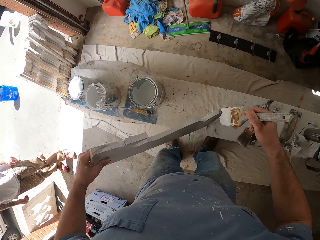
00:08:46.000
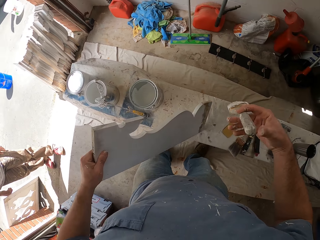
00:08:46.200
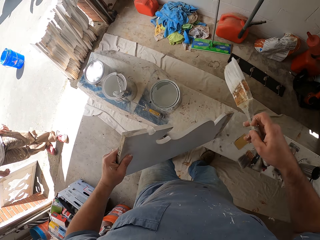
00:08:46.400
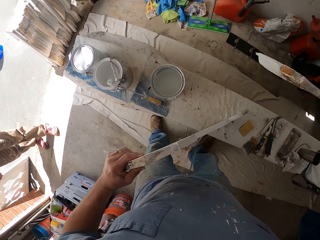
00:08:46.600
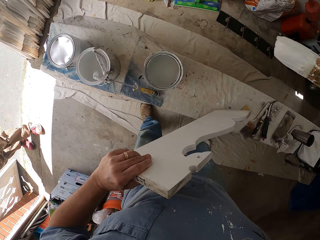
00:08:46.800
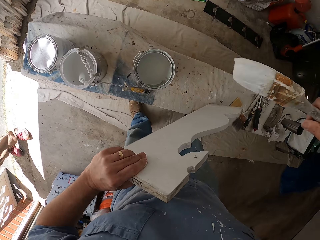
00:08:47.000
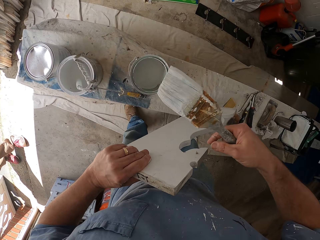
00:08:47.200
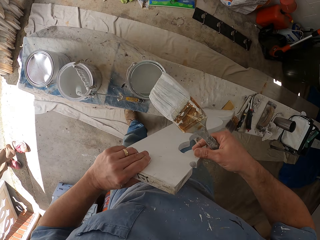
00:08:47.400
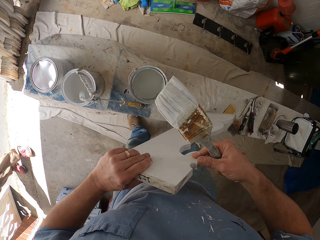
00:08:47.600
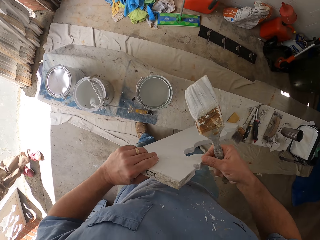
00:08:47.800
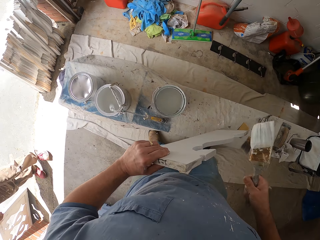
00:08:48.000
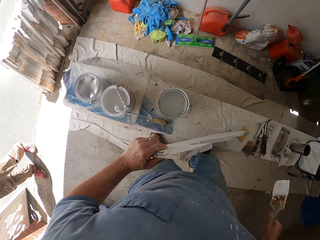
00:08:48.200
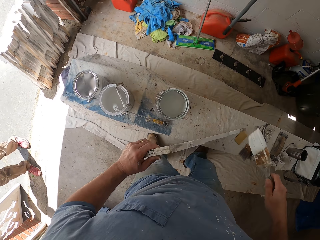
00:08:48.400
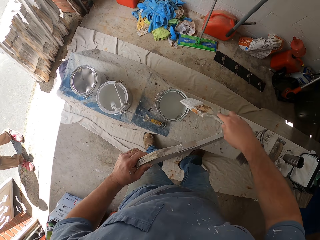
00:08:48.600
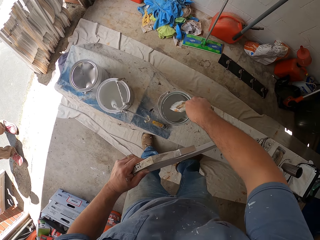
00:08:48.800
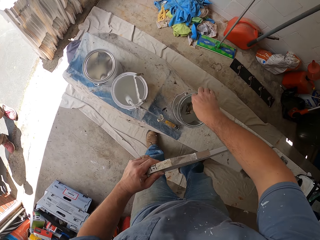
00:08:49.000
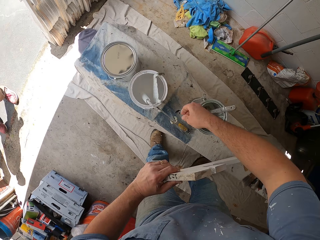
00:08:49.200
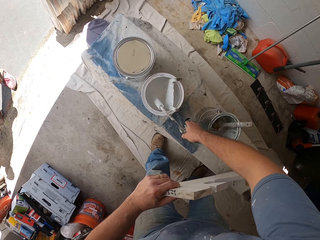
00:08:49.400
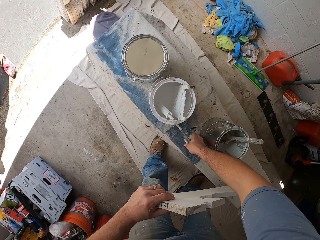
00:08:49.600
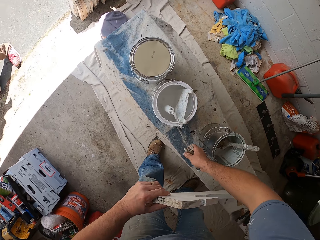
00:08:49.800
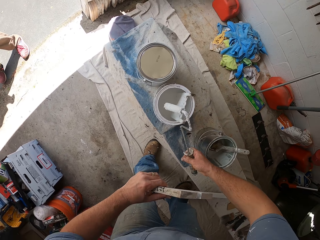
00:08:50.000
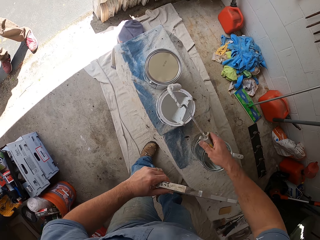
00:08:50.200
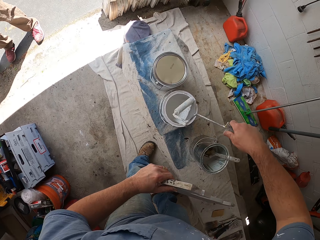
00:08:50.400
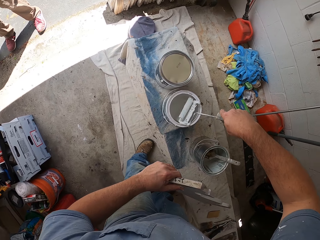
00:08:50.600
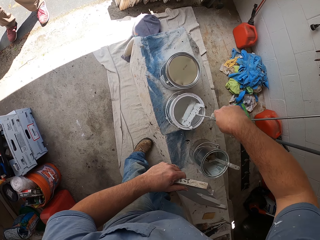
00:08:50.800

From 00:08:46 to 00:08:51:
The camera wearer touches the shaped wood using his right hand. He removes a dirt particle on the wooden piece with his finger. He drops the paintbrush in the paint bucket on the bench. He picks up the paint roller hanging on the paint bucket.
